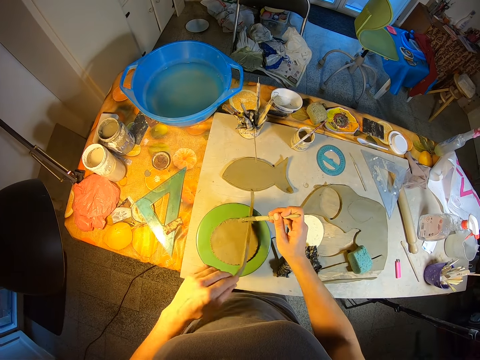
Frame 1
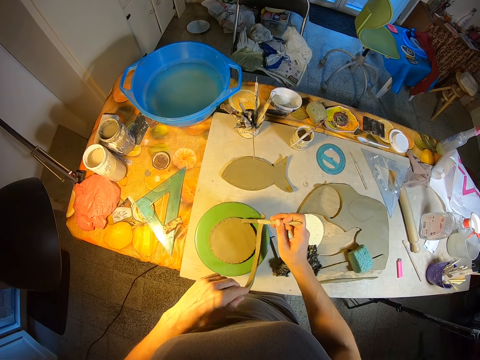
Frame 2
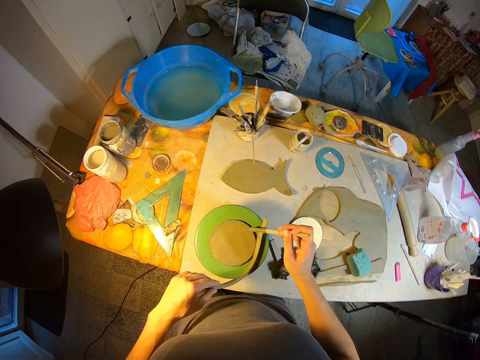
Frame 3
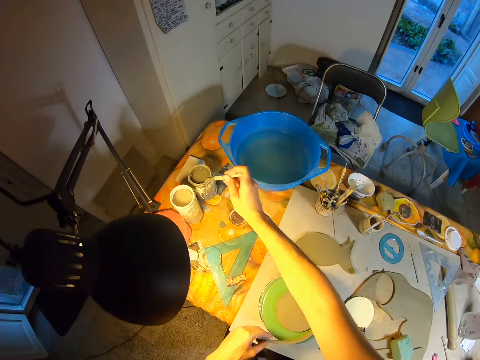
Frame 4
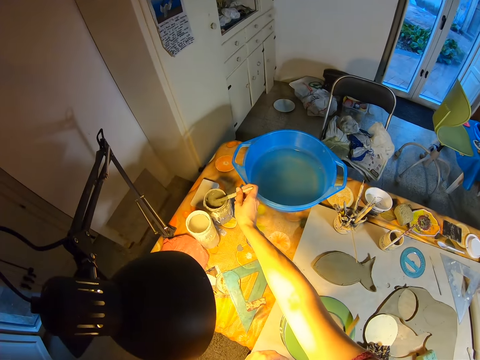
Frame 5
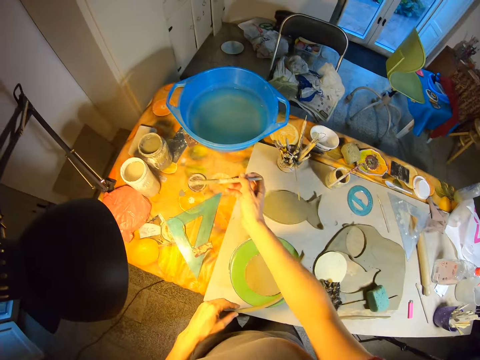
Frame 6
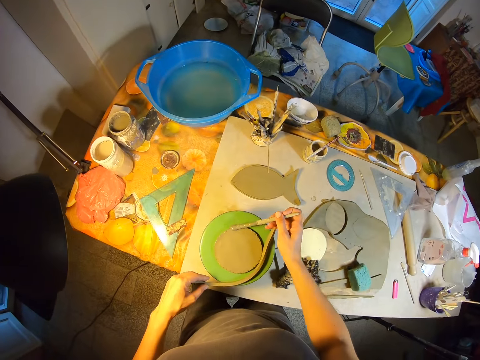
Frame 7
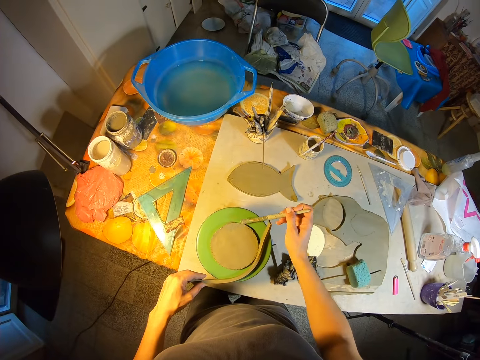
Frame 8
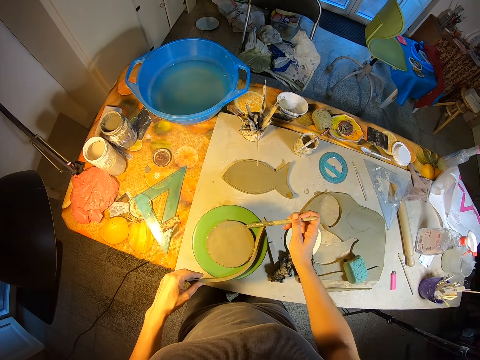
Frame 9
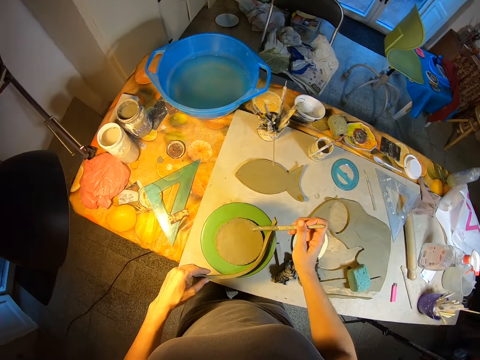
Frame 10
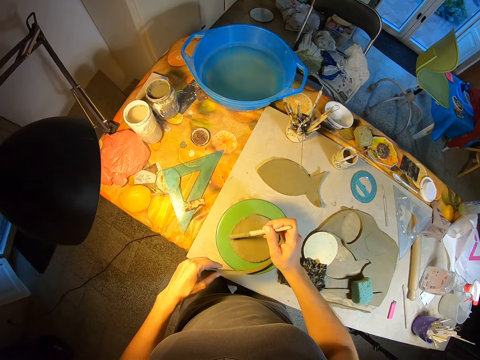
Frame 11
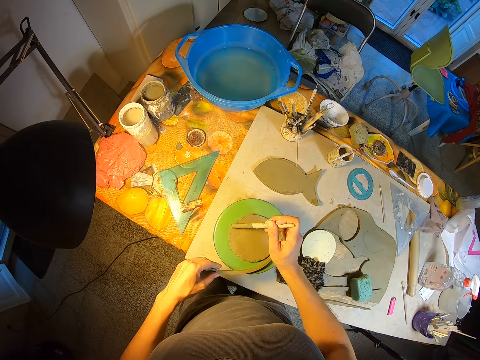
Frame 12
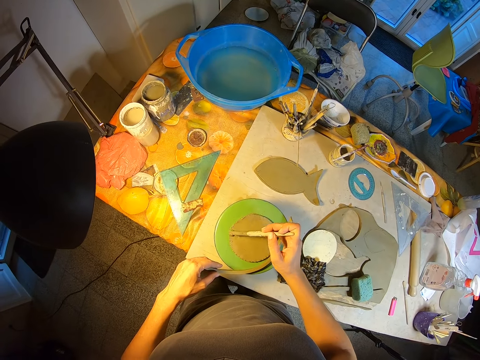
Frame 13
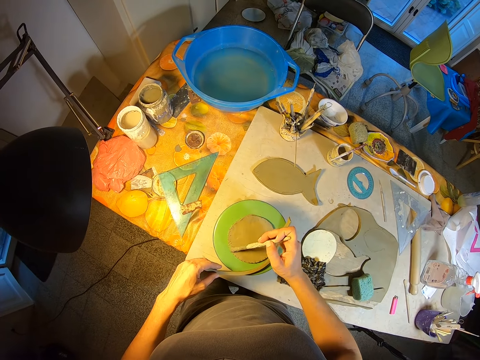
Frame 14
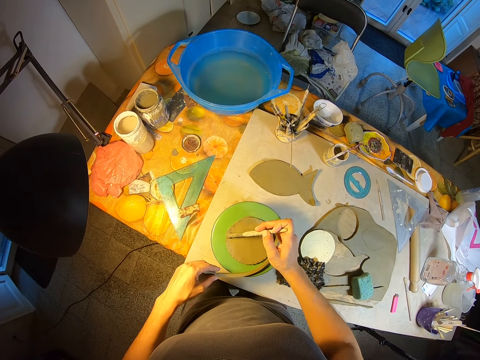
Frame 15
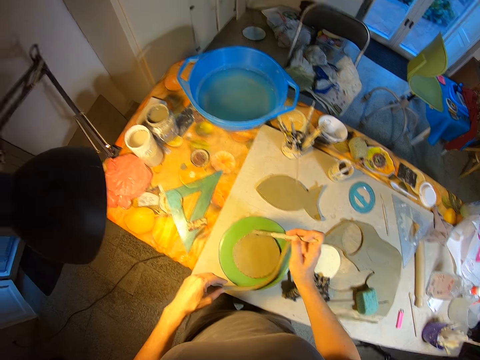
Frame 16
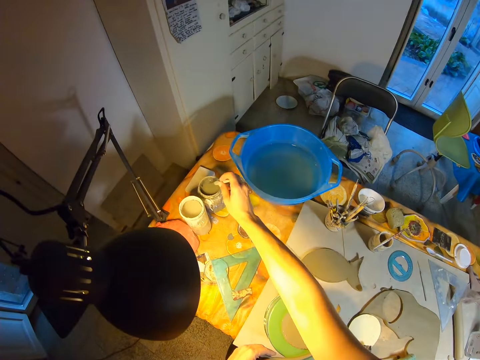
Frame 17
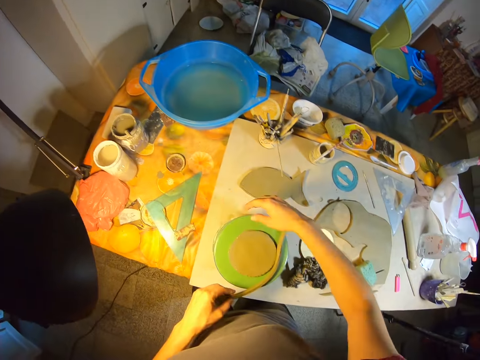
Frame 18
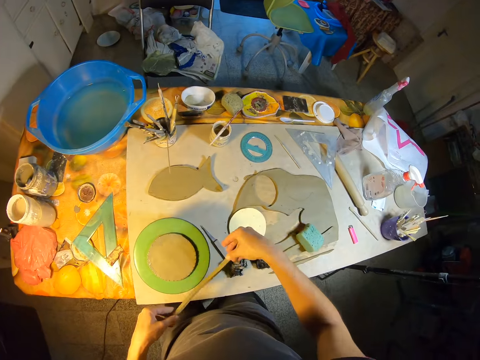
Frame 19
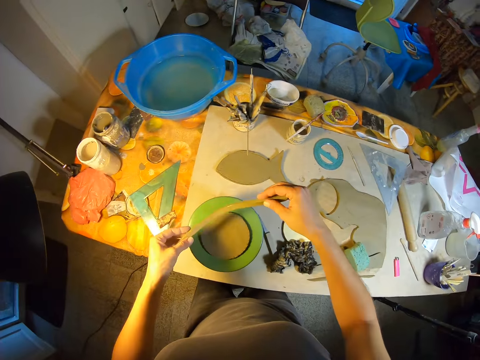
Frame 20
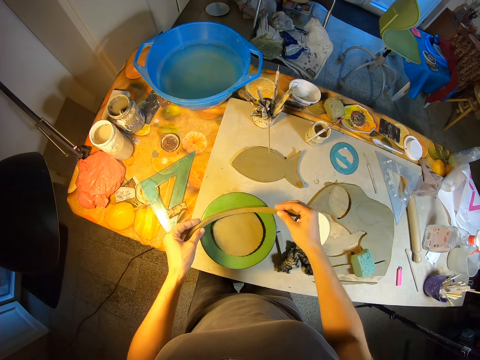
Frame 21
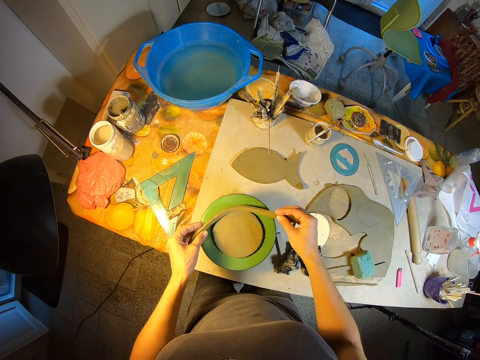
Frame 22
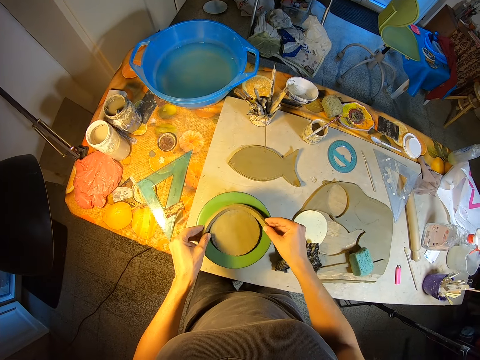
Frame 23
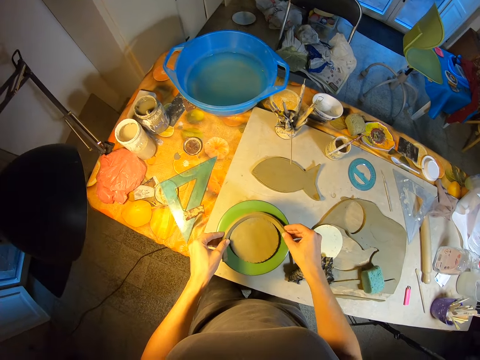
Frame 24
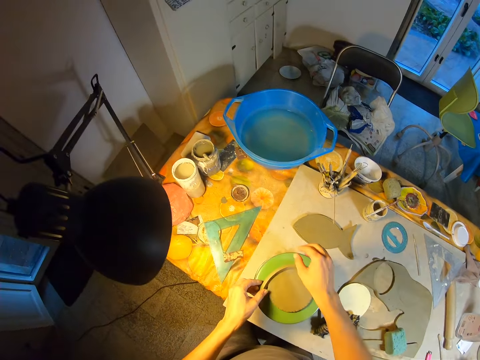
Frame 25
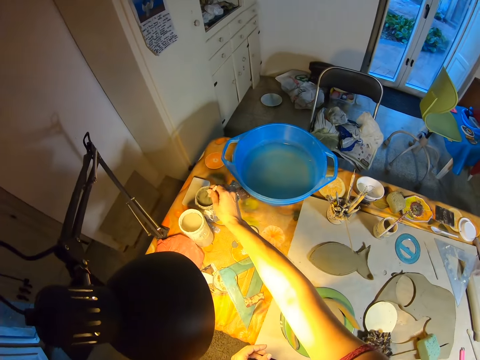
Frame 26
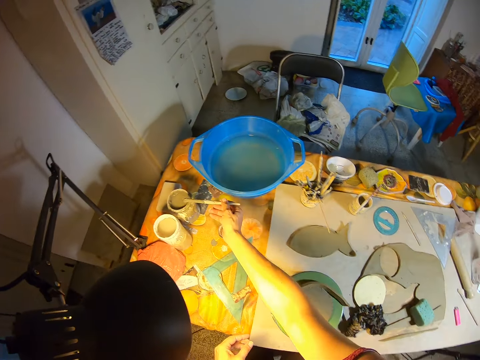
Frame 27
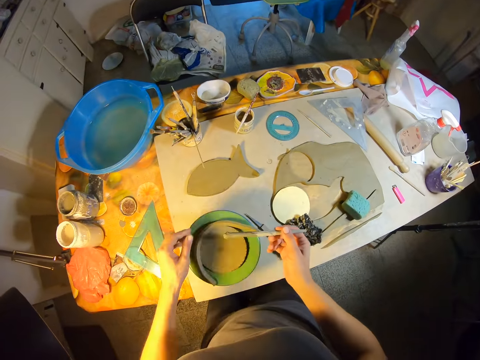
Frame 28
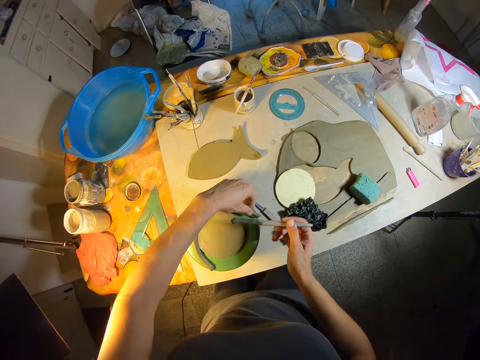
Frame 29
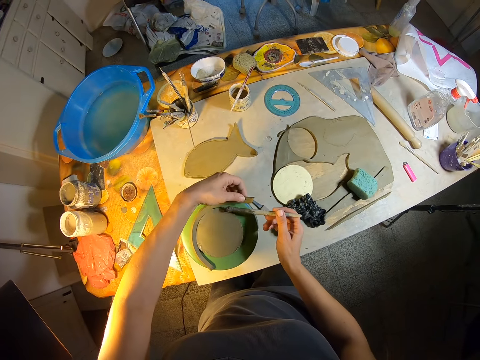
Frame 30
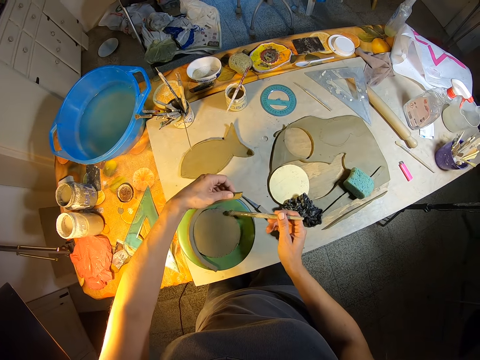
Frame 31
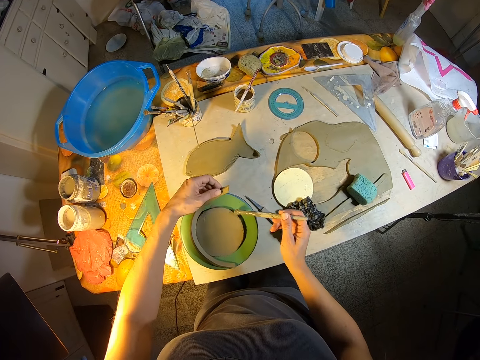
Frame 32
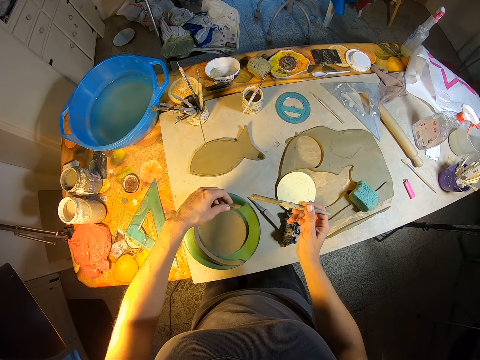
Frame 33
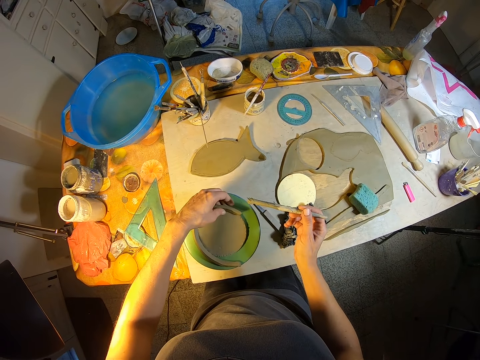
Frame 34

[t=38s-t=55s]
The camera wearer dips the paintbrush in the water container on the table with his right hand. He smoothens the edges of the clay on the throwing wheel with the paintbrush in his right hand. He drops the paintbrush in the water container on the table with his right hand. He places the clay on the clay on the throwing wheel with both hands. He attaches the clay polymer. He picks up the paintbrush in the water container on the table with his right hand. He holds the clay on the clay on the throwing wheel with his left hand and smoothens the edges of the clay on the throwing wheel with the paintbrush in his right hand. He applies liquid polymer on the clay polymer.

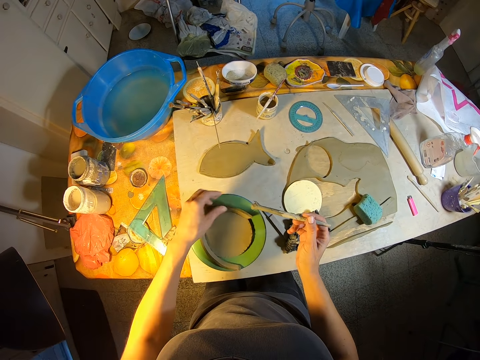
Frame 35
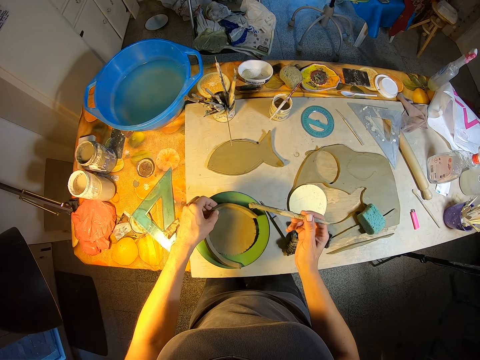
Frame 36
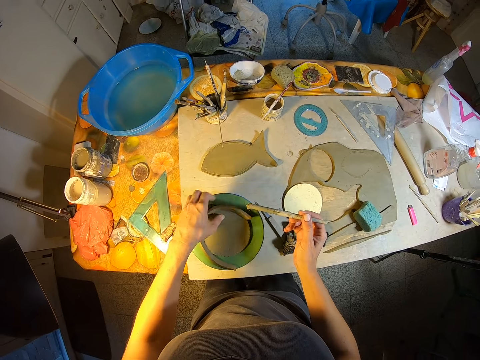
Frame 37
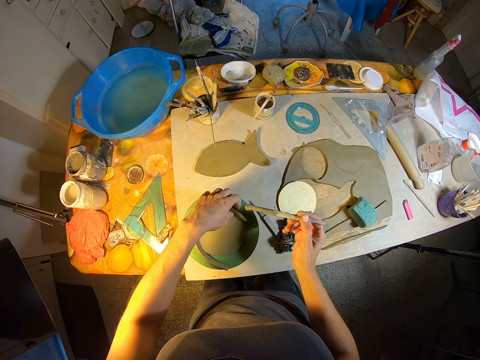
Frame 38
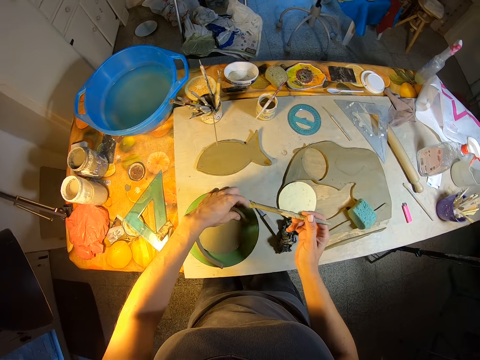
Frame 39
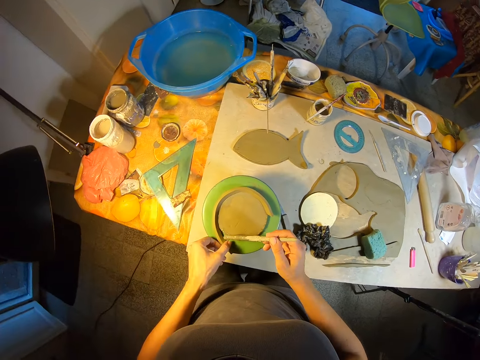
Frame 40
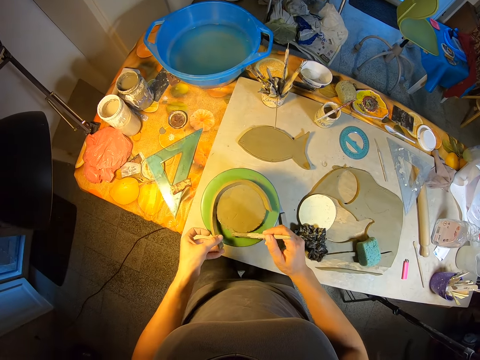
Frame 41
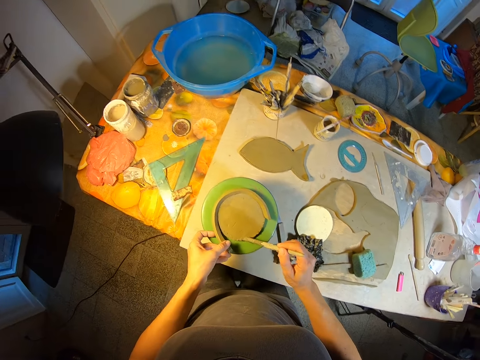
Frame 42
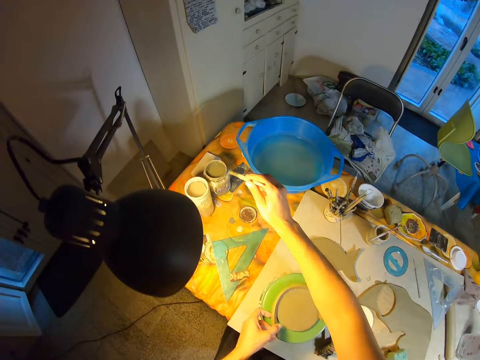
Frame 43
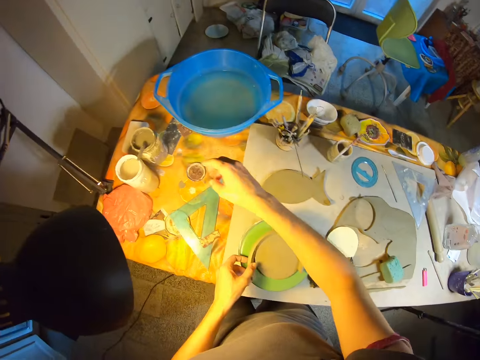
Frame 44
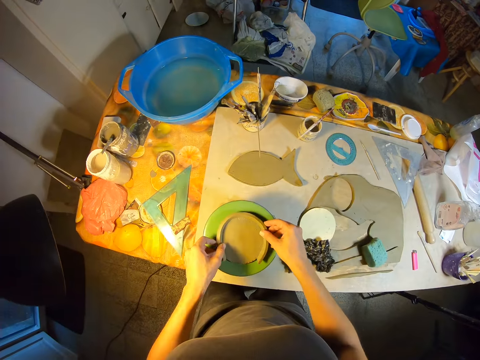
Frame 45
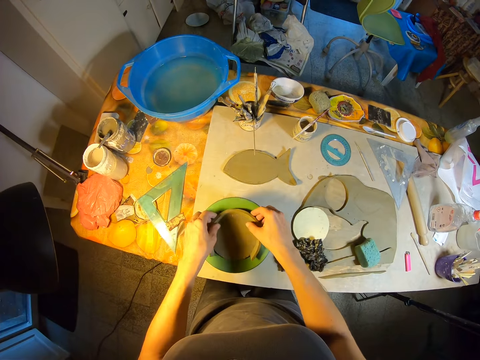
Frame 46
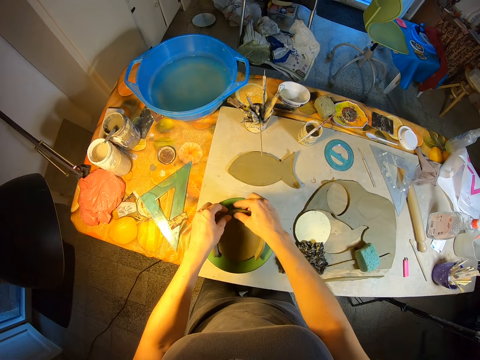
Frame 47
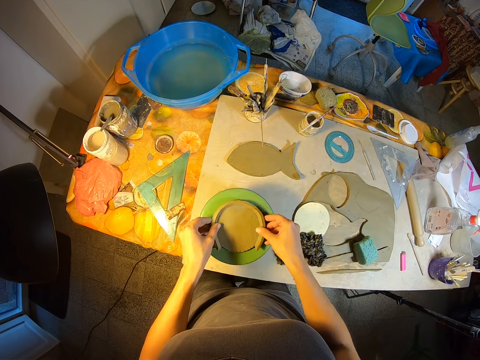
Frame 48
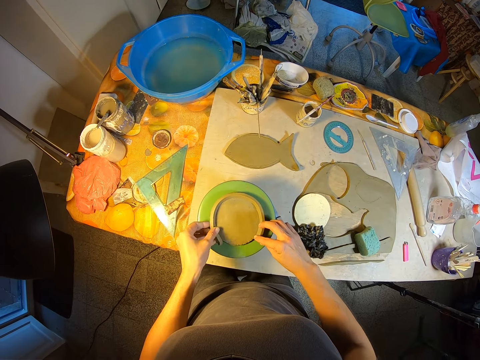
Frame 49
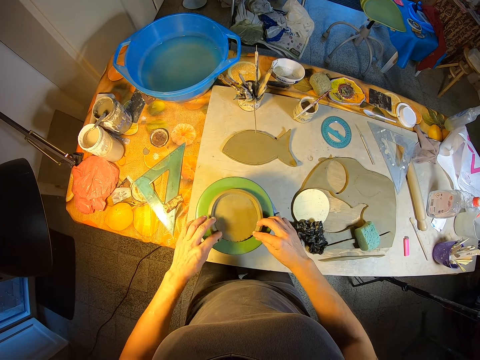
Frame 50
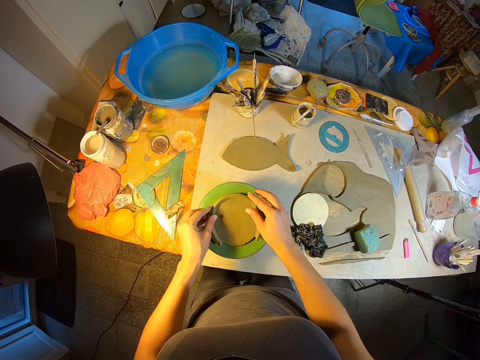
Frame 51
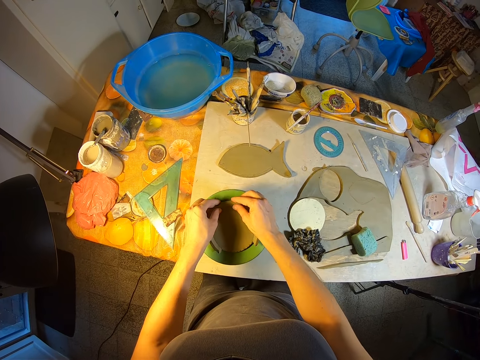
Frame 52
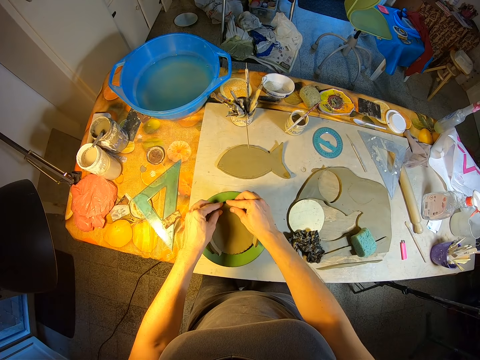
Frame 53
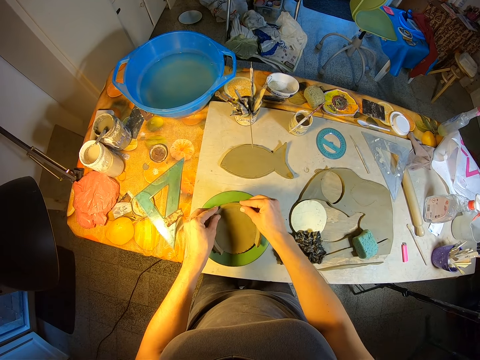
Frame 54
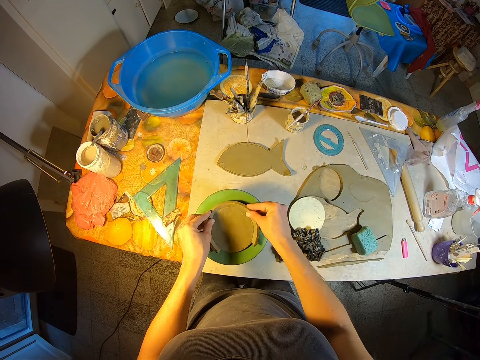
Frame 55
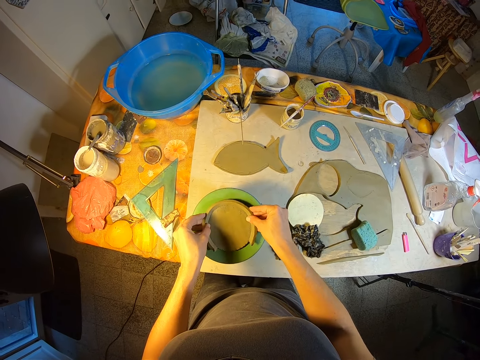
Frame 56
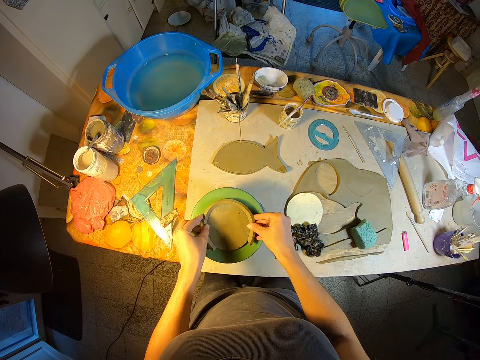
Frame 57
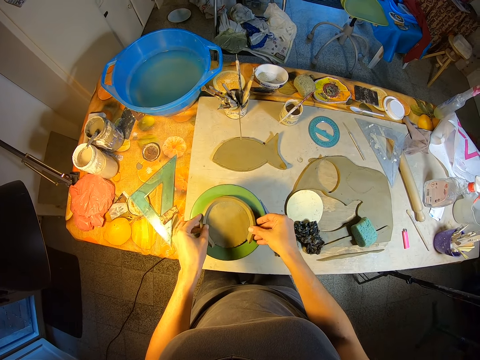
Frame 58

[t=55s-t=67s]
The camera wearer joins the clays together on the throwing wheel with his left hand. He smoothens the edges of the clay on the throwing wheel with the paintbrush in his right hand. He drops the paintbrush in the water container on the table with his right hand. He joins the clays together on the throwing wheel with both hands.
